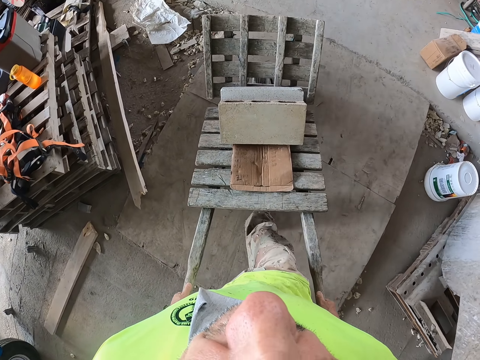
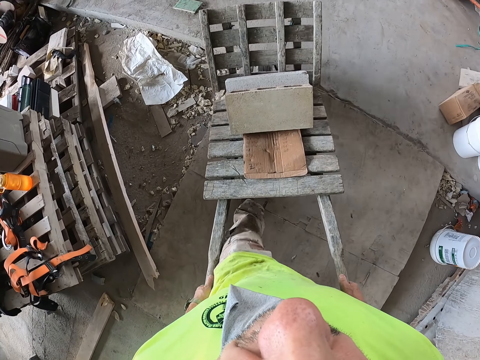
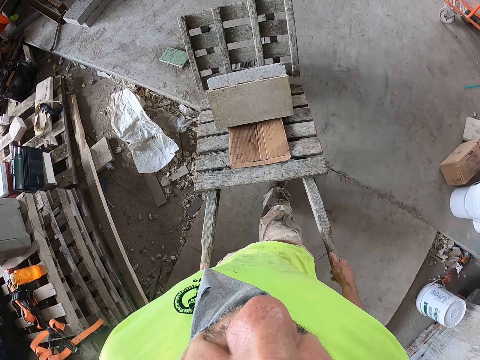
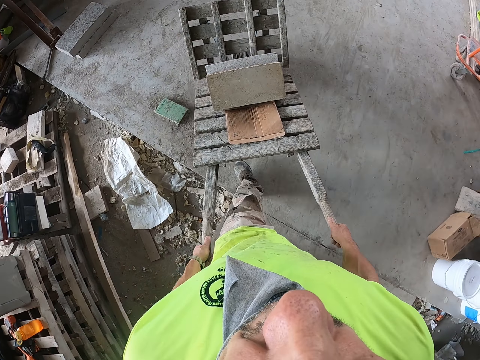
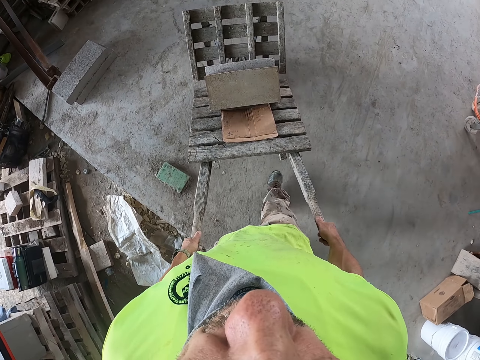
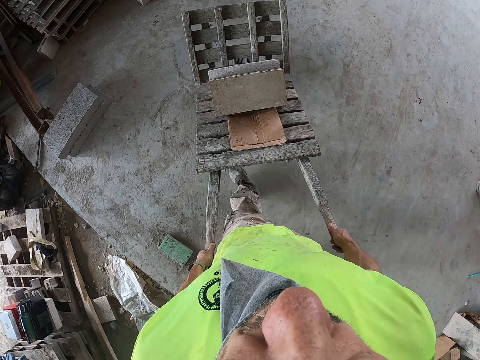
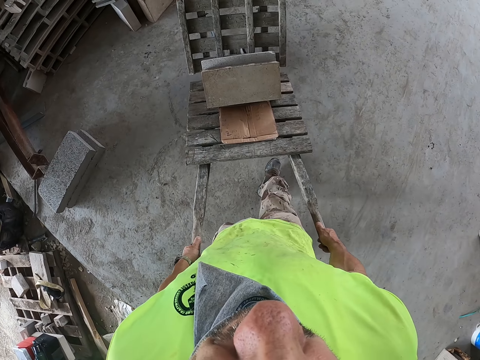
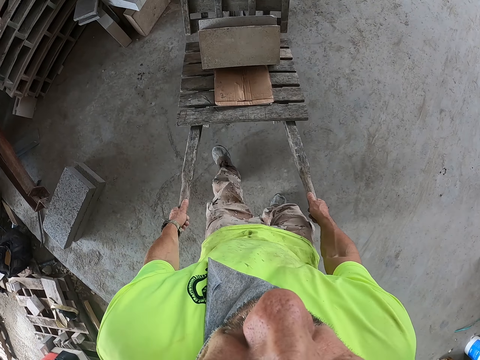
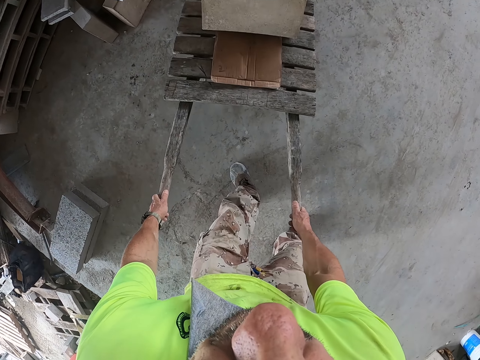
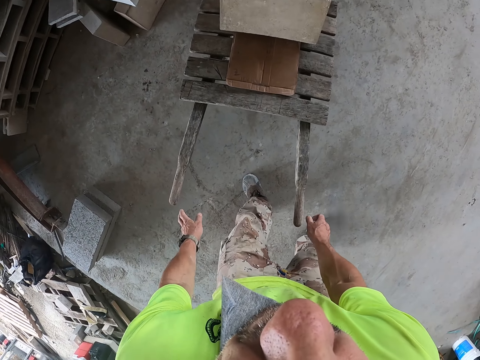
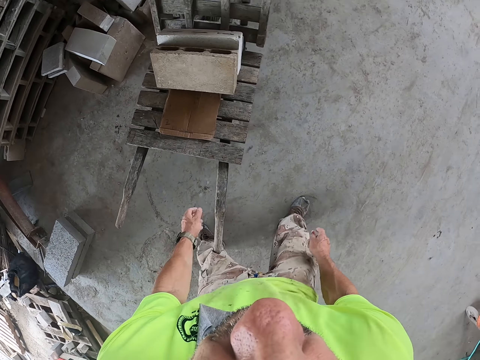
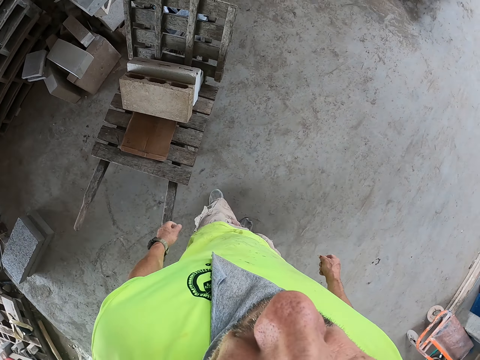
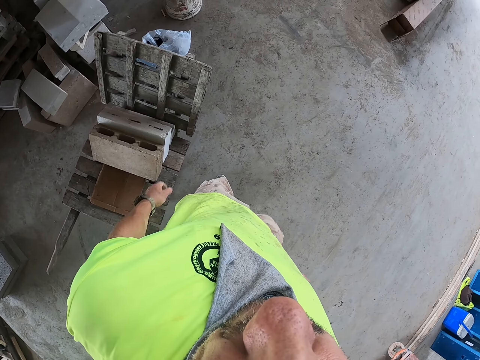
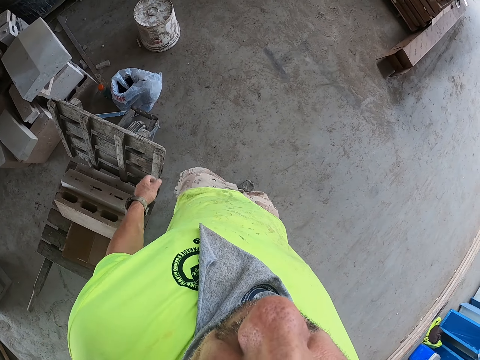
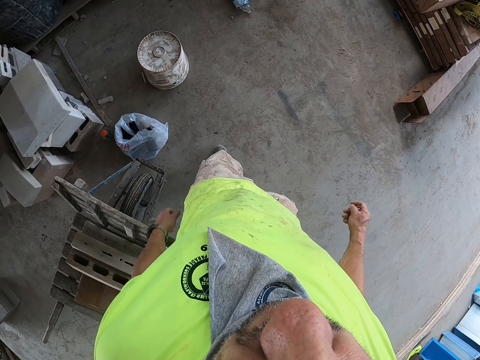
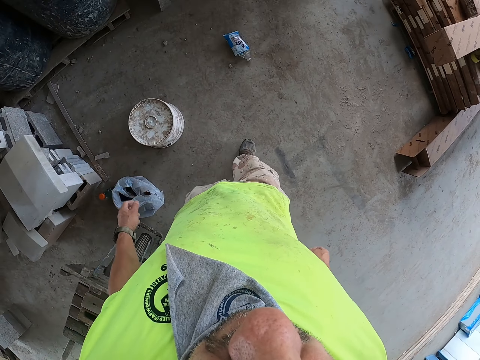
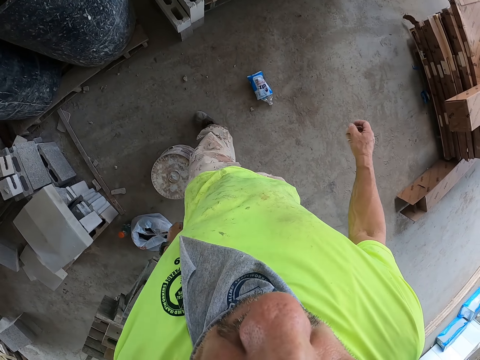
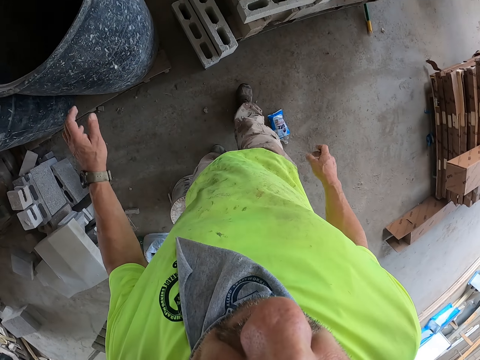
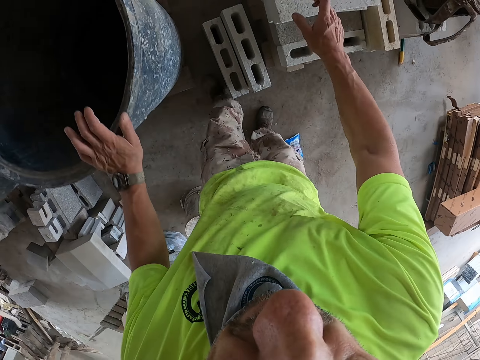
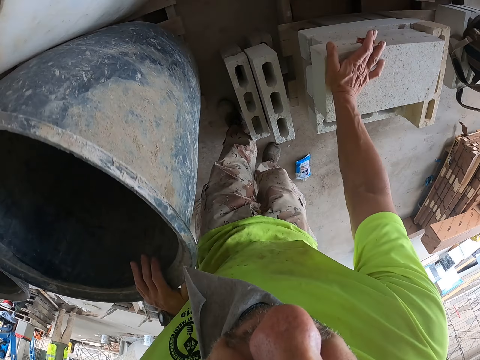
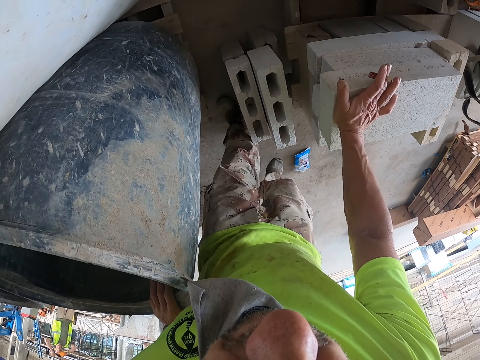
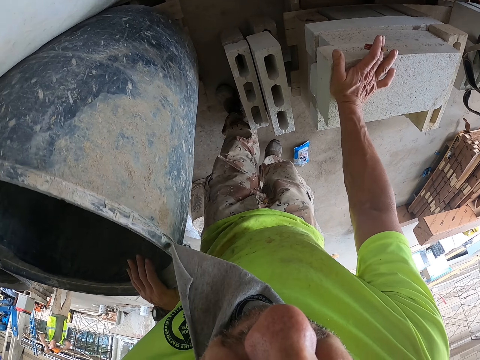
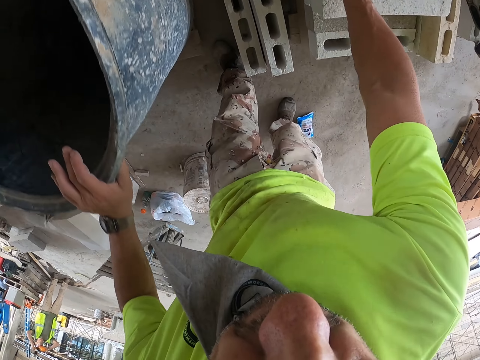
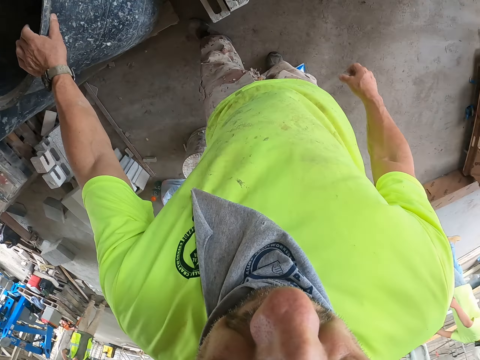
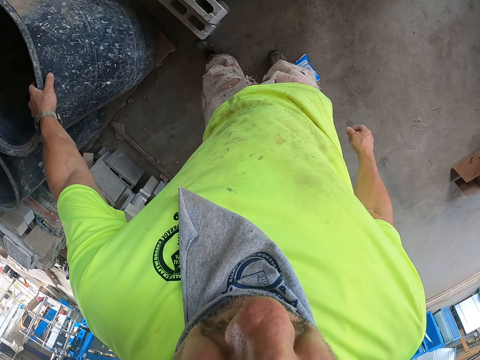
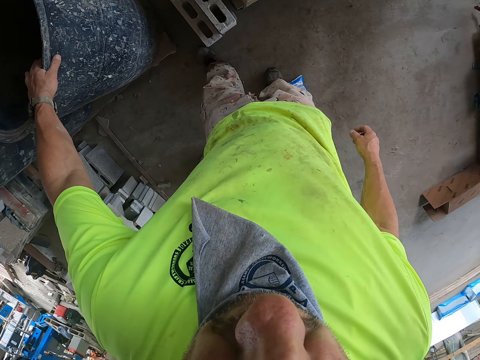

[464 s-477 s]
The camera wearer stops the wheelbarrow beside the bricks. He walks beside the wheelbarrow around the construction site. He puts his hand on the tank or super drum. He puts his hand on the brick. He looks at the bricks.

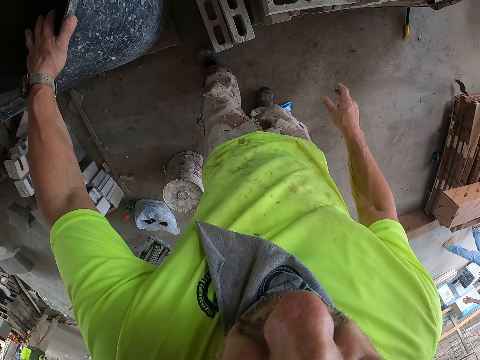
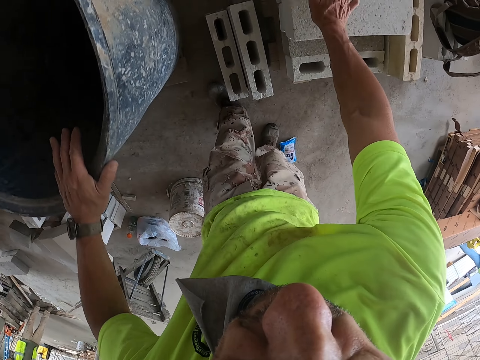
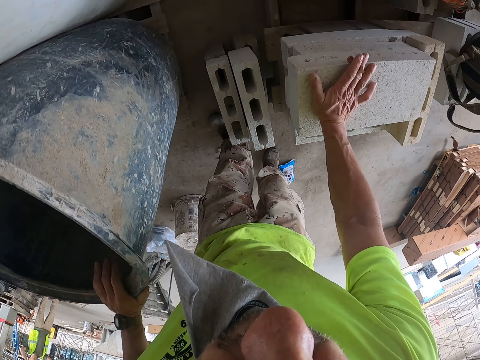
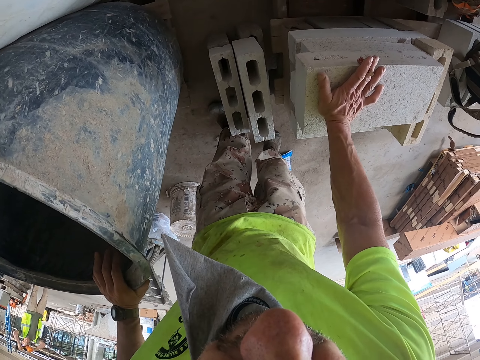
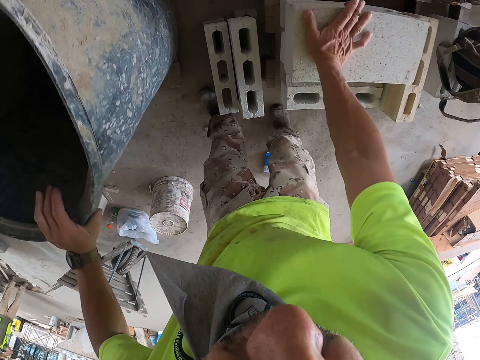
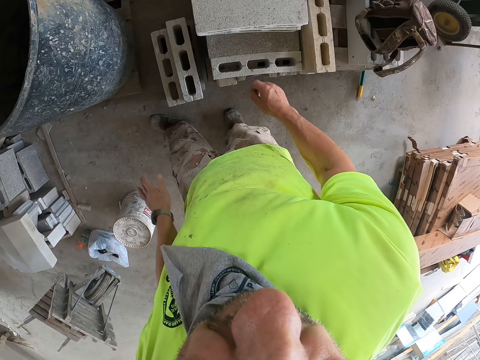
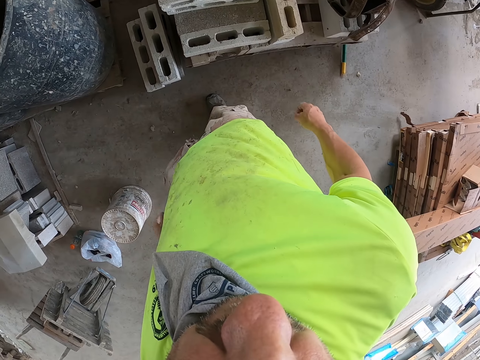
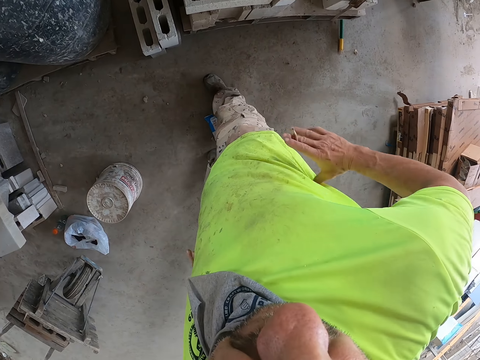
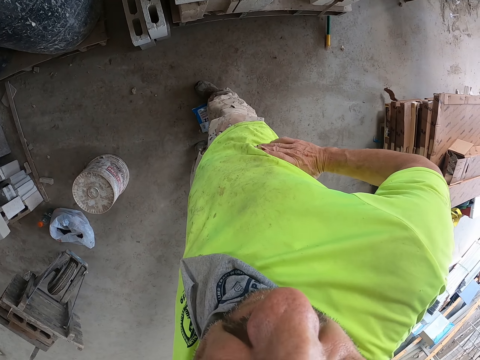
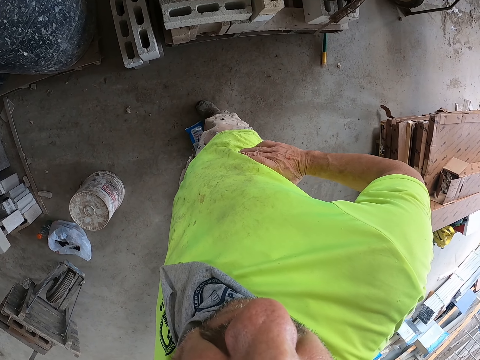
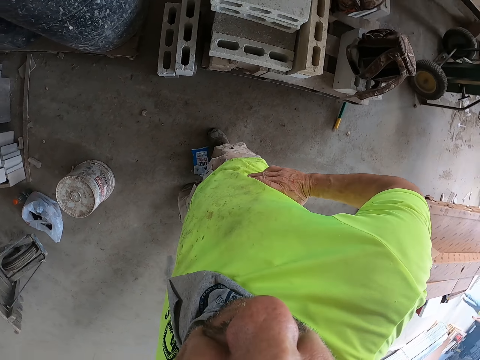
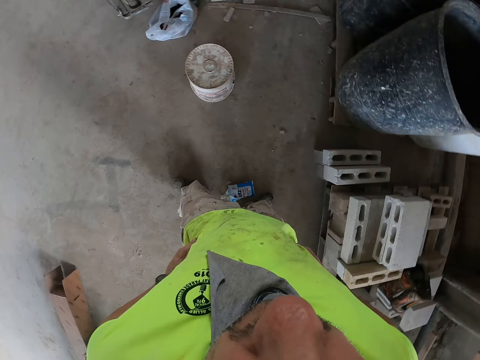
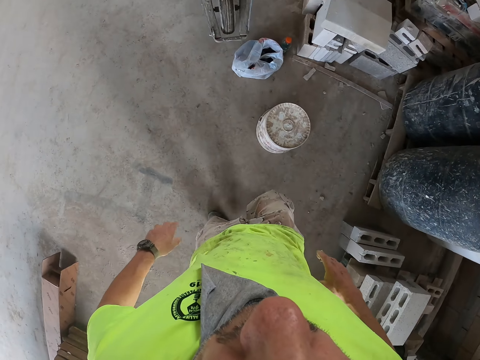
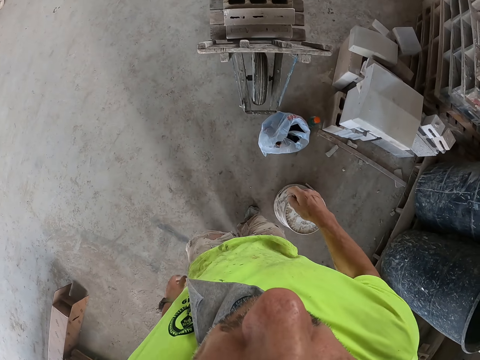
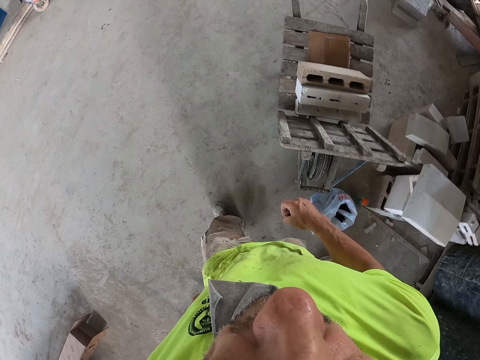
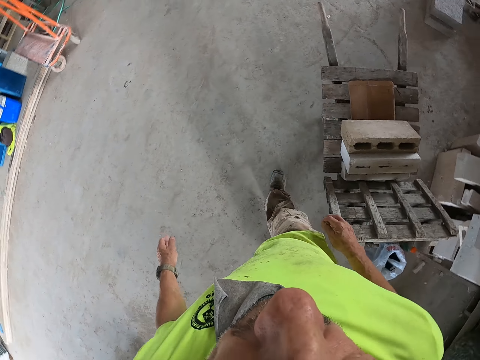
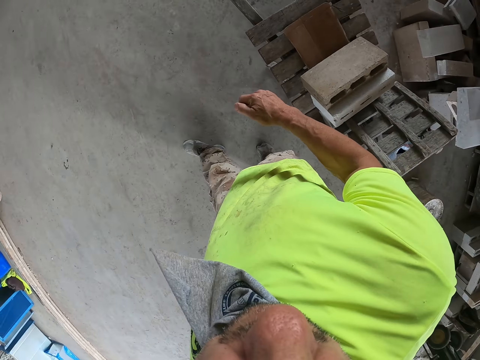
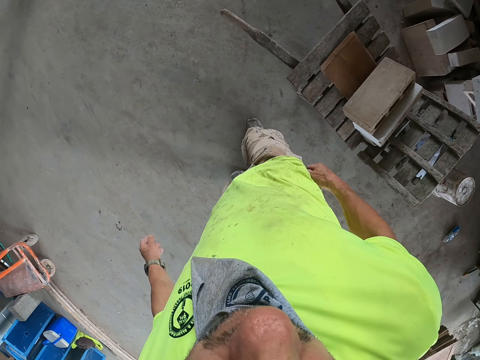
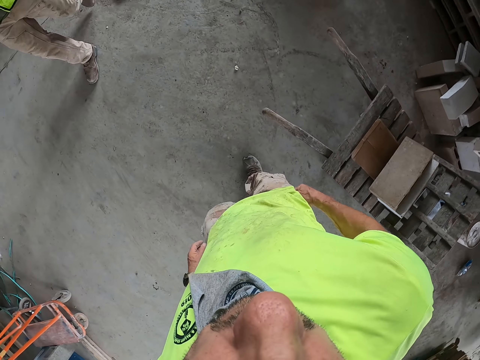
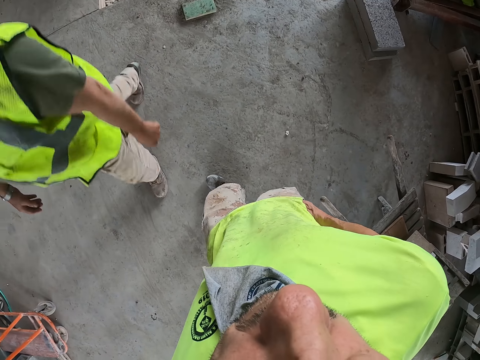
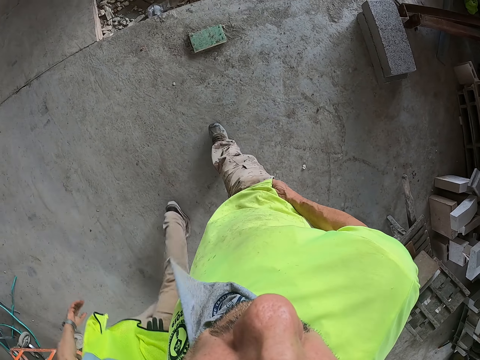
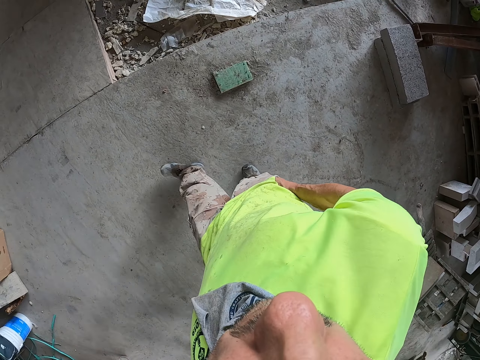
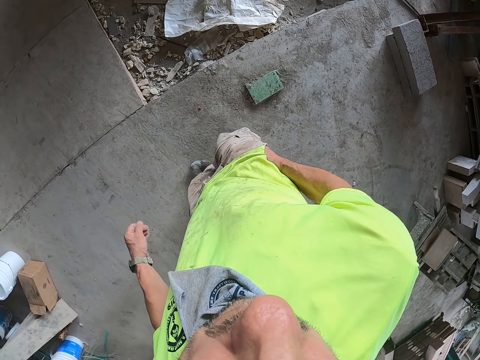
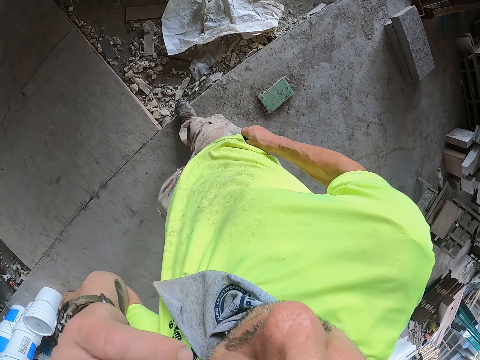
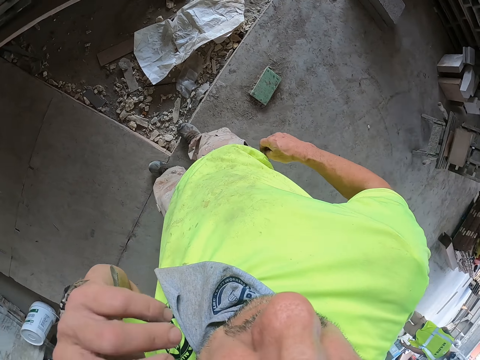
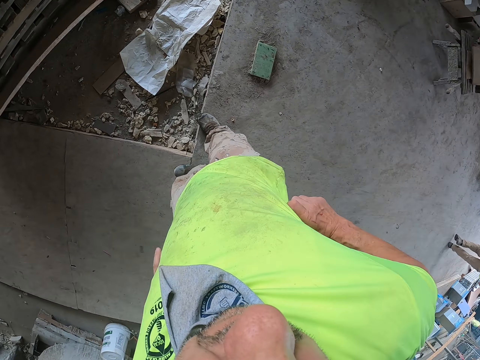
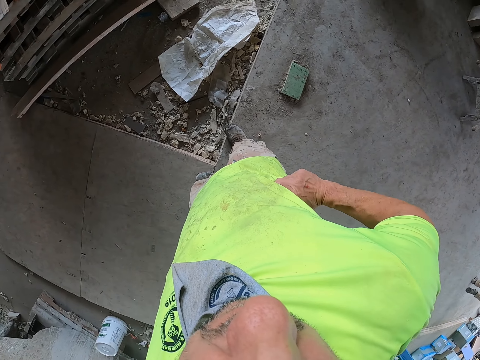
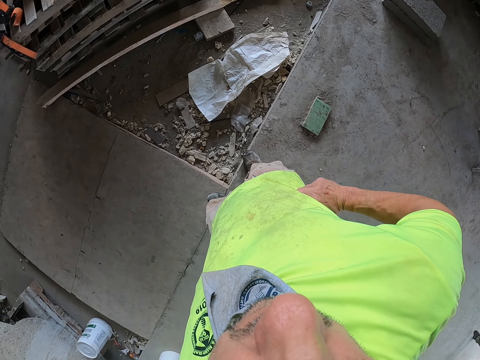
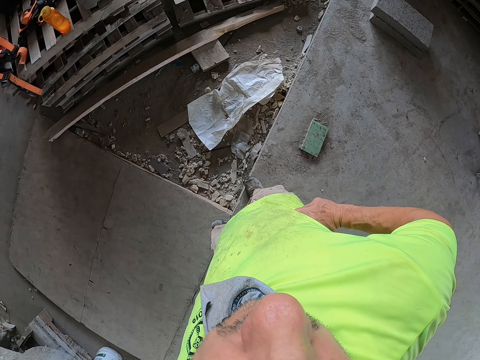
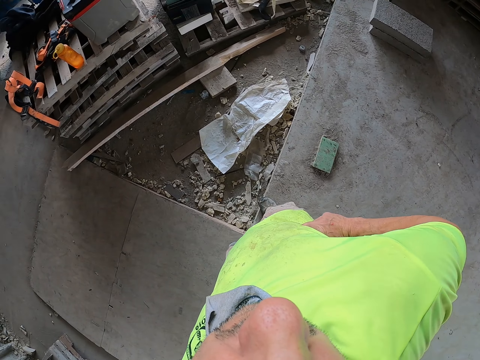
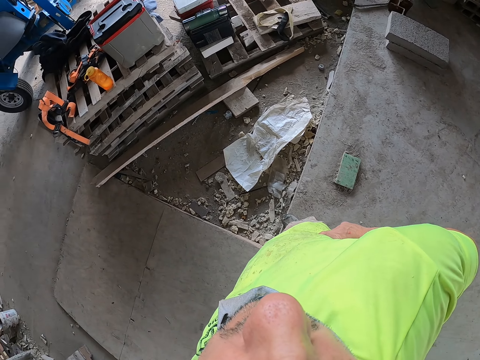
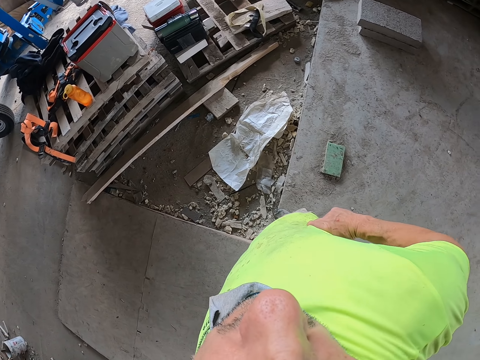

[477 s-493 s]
The camera wearer puts his hand on the brick. He puts his hand on the waist. He walks away from the bricks. He looks around the construction site and walks around the construction site. He inserts his hand in the pocket. He does something with his hand. He lifts his hand. He walks around the construction site. He puts his hand on the waist. He looks around the site.
